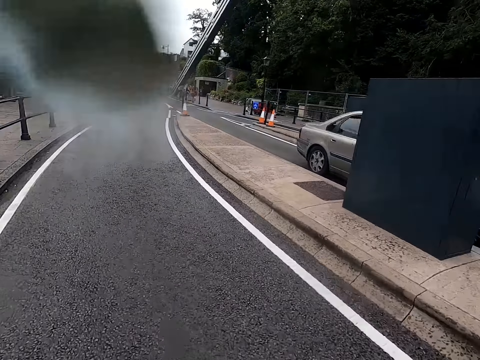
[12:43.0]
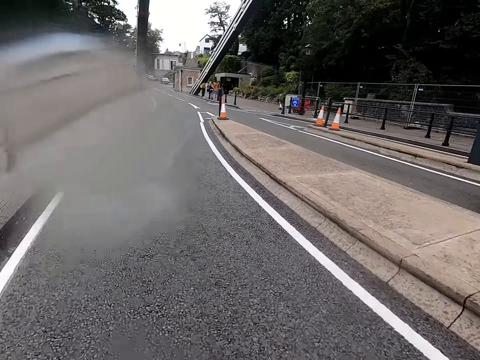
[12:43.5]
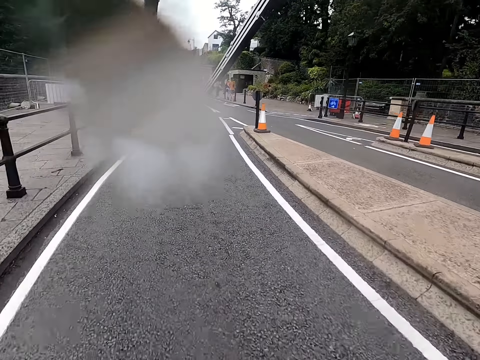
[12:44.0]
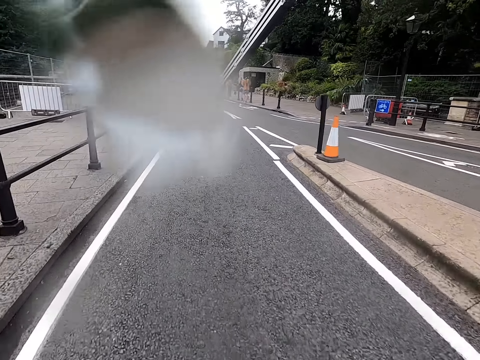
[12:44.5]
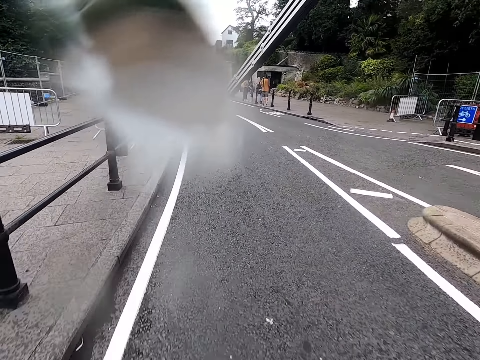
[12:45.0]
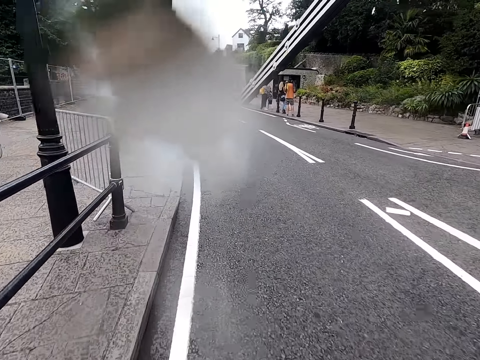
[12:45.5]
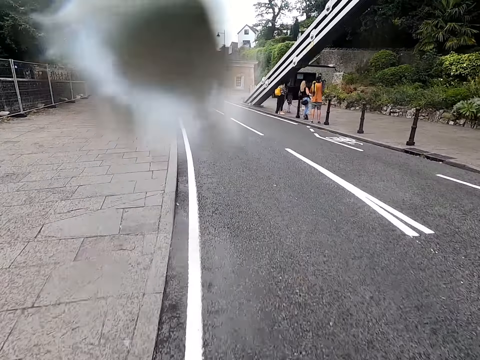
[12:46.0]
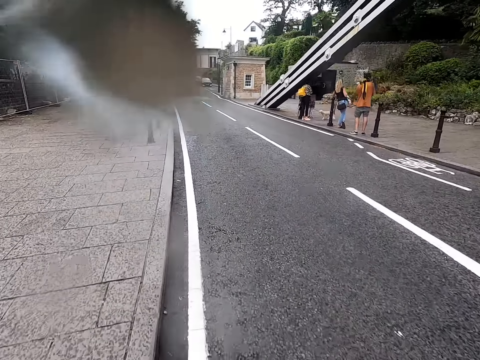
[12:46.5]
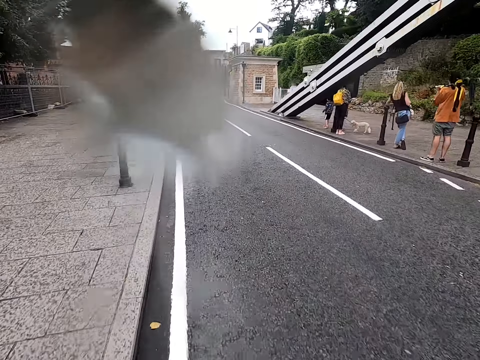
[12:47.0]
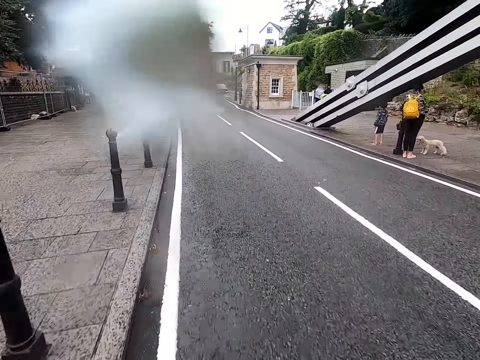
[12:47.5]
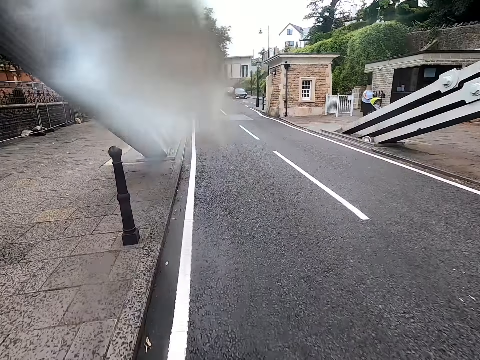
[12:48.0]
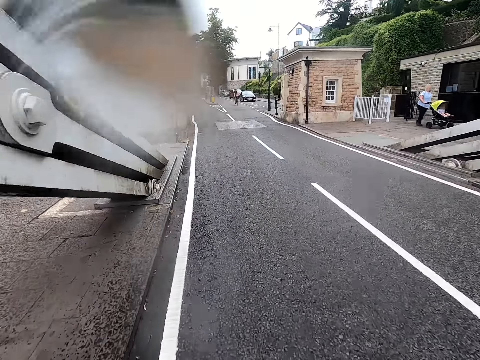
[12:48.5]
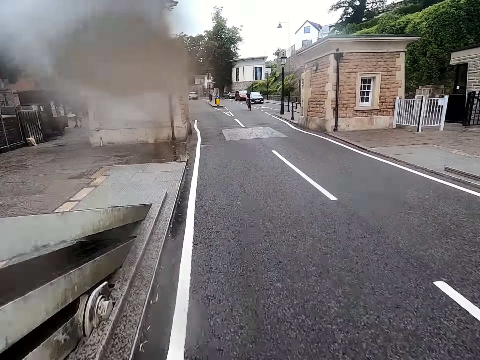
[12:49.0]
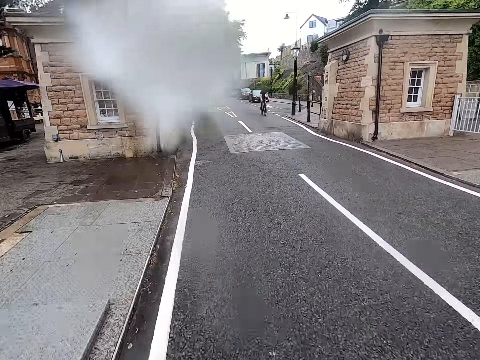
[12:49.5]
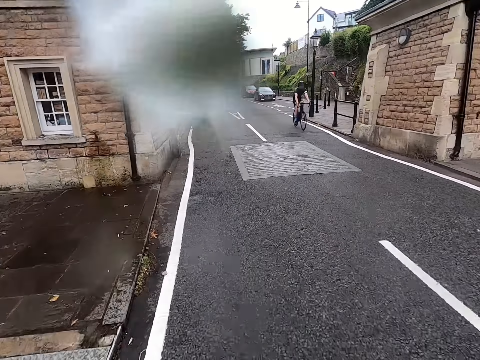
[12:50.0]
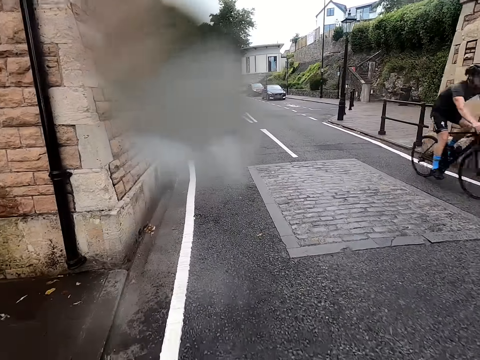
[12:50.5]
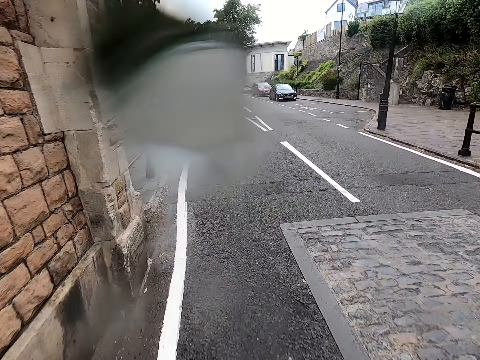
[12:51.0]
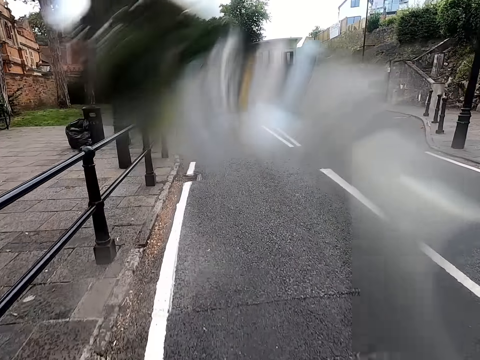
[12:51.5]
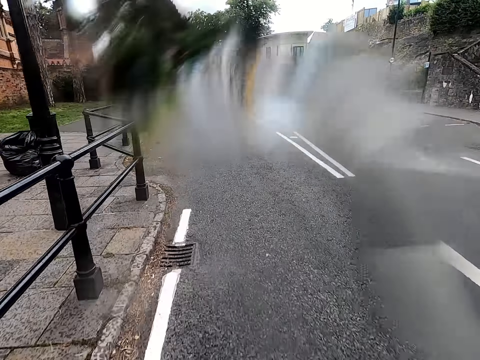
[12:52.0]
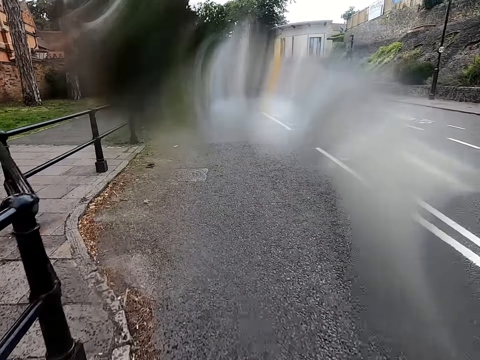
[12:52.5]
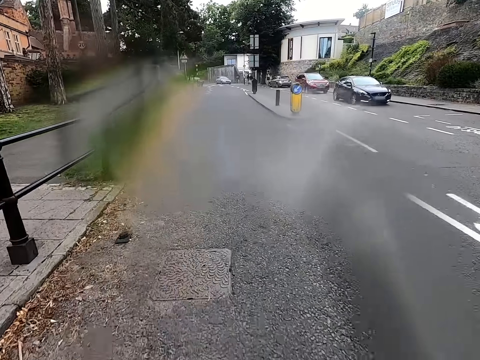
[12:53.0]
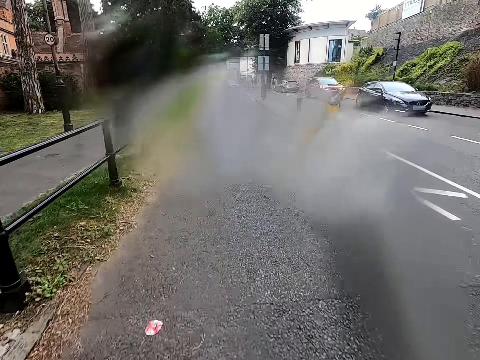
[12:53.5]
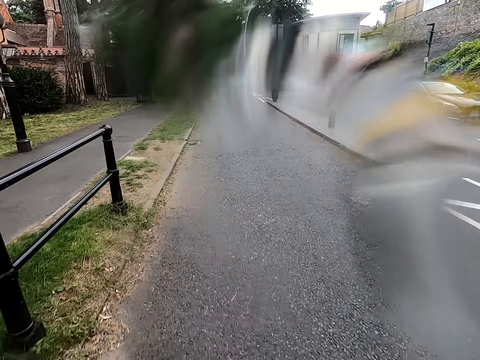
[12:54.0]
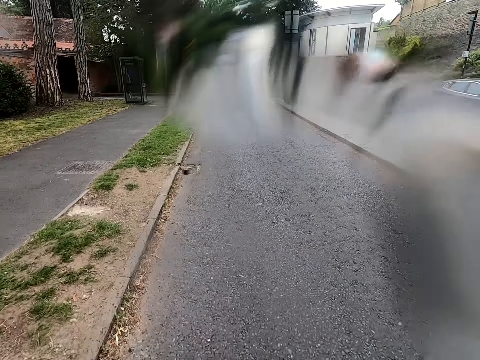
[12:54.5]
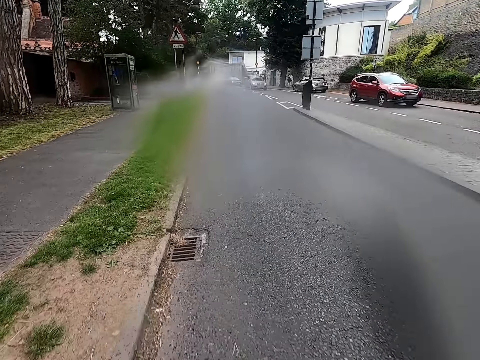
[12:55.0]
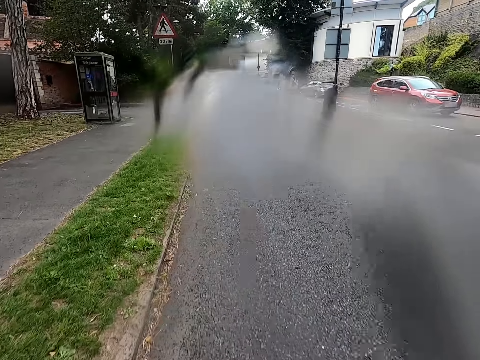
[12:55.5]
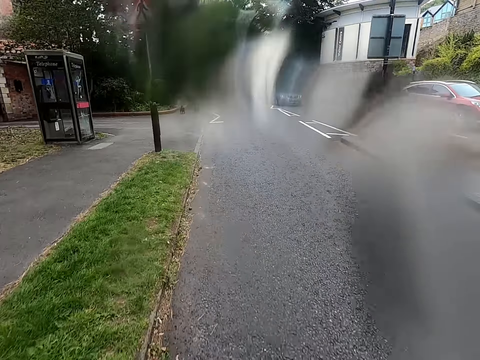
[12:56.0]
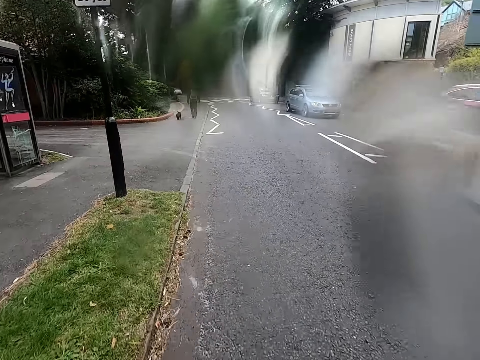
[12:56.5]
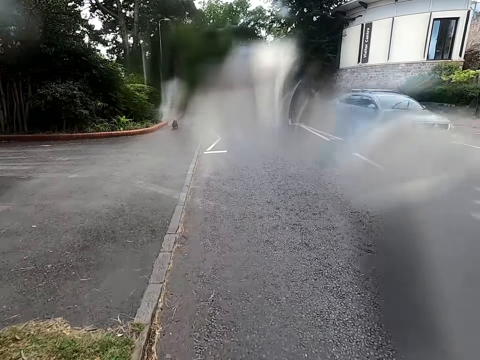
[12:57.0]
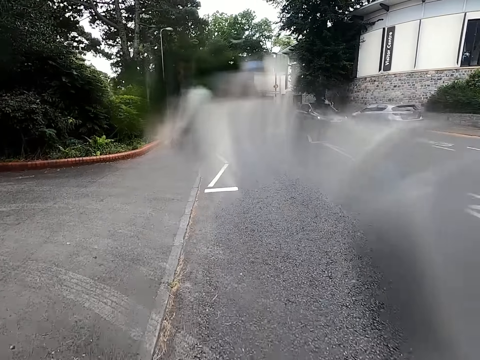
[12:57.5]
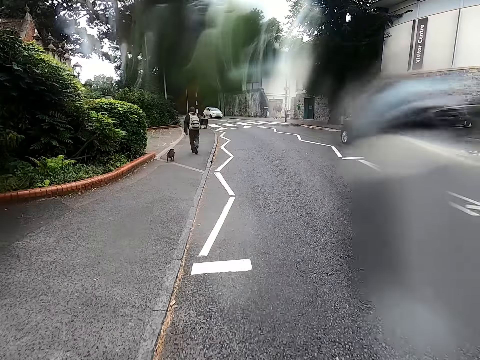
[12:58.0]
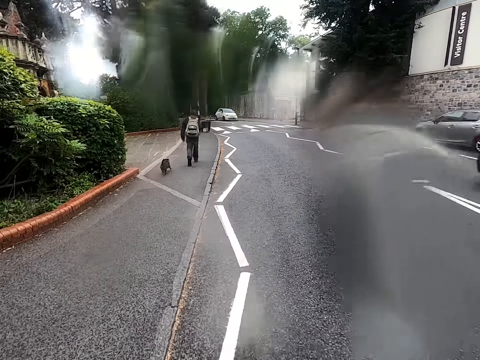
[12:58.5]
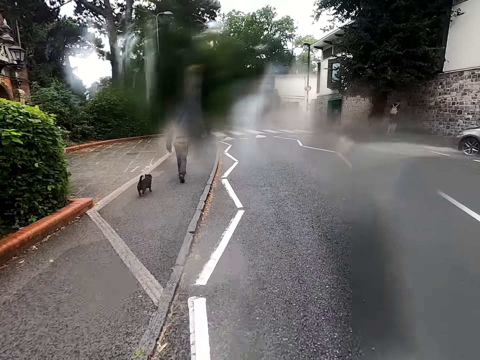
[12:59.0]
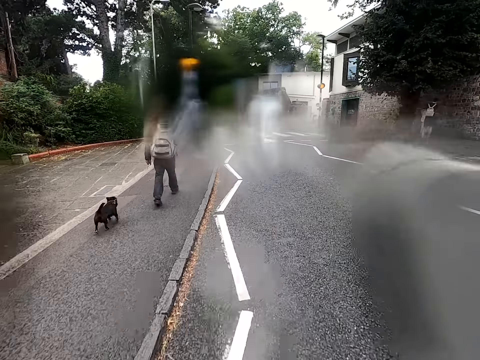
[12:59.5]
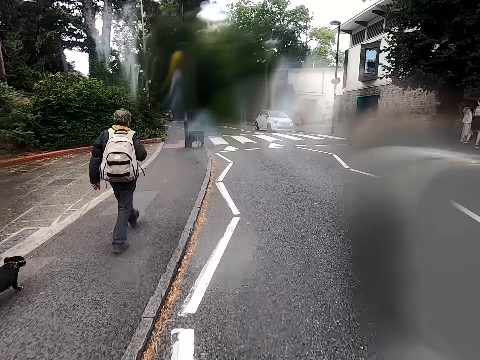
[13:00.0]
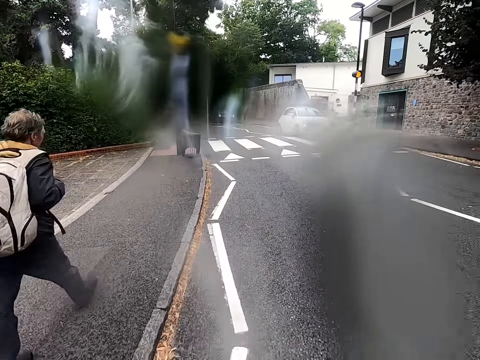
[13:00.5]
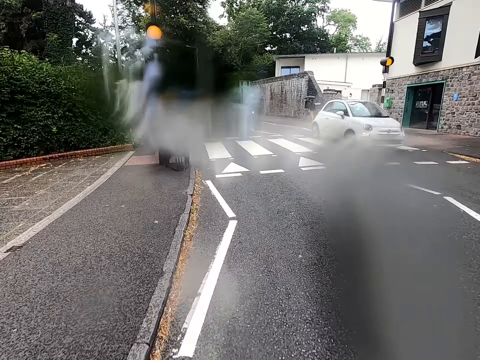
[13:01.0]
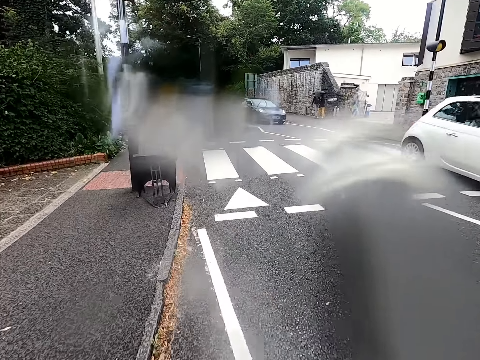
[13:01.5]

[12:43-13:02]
A man rides a bicycle past the camera wearer. The camera wearer rides a bicycle on a road. They ride the bicycle past cars.

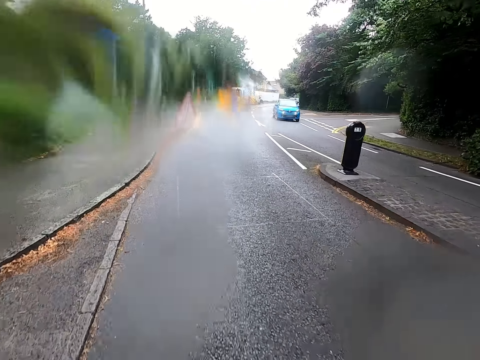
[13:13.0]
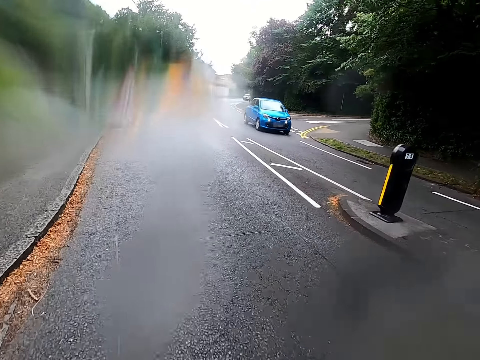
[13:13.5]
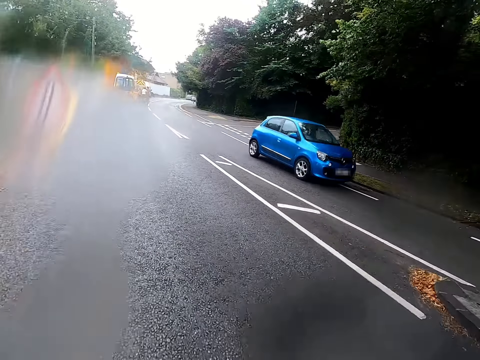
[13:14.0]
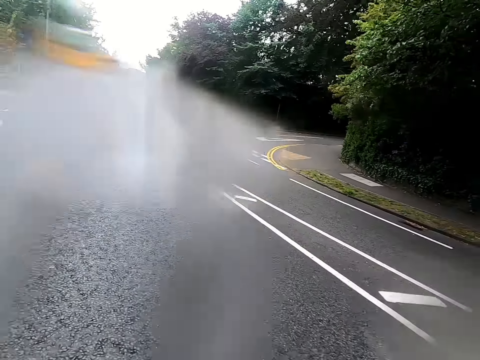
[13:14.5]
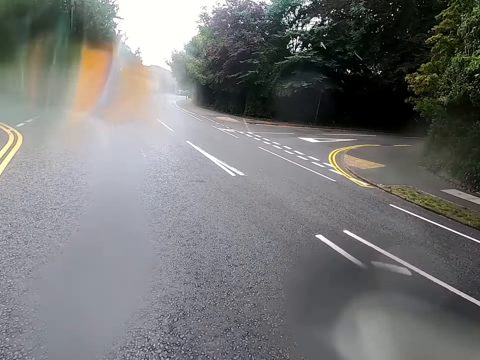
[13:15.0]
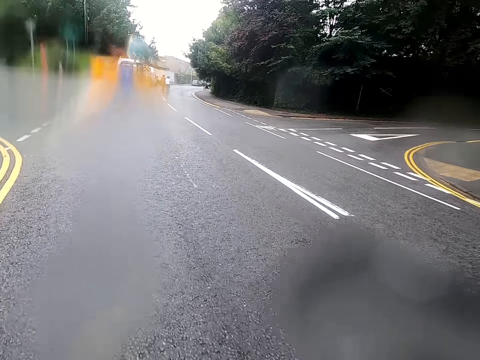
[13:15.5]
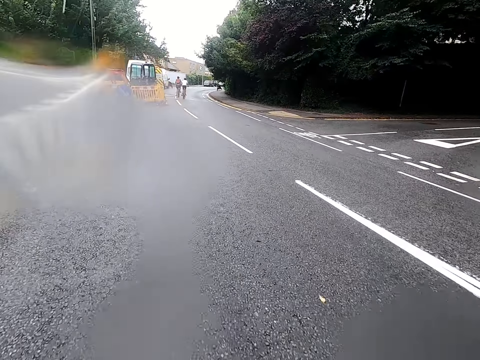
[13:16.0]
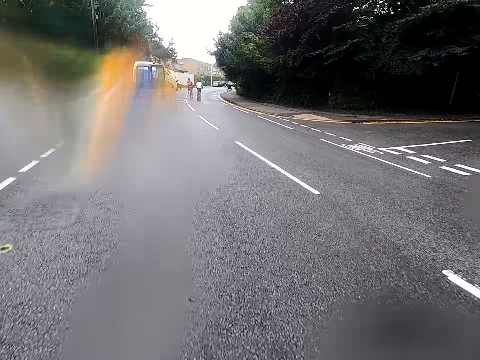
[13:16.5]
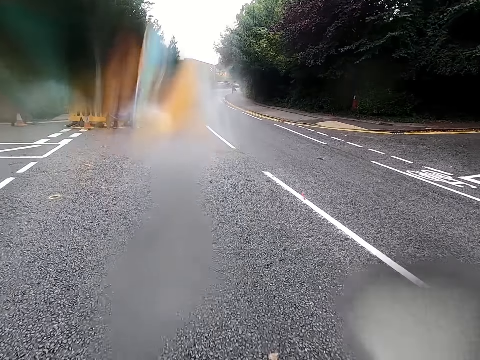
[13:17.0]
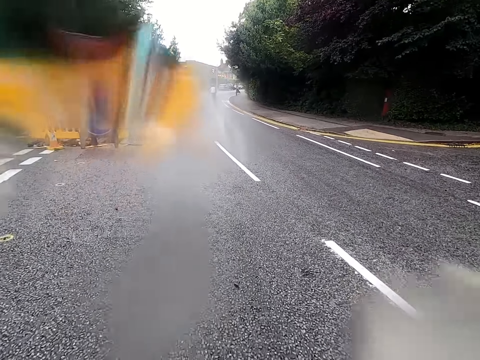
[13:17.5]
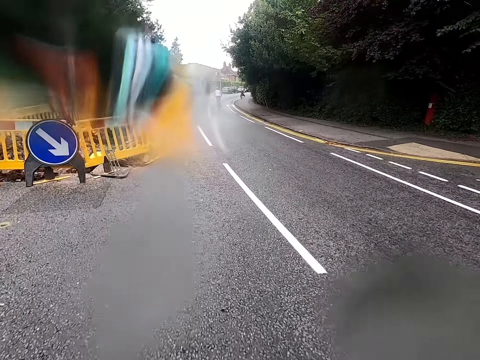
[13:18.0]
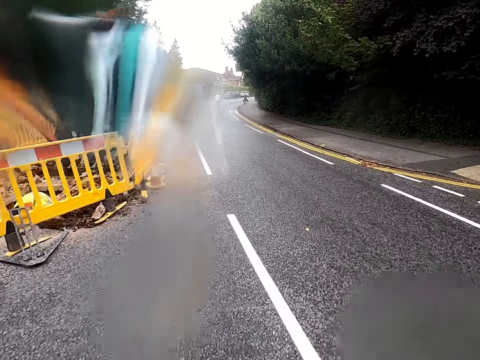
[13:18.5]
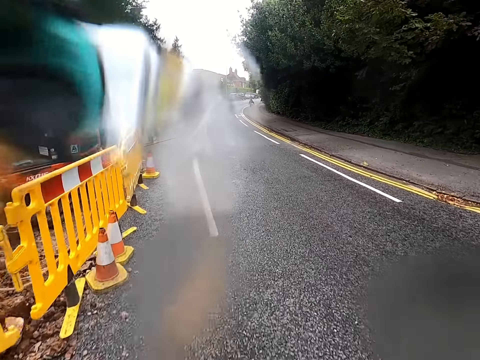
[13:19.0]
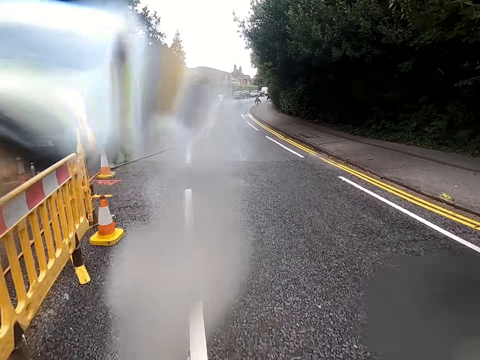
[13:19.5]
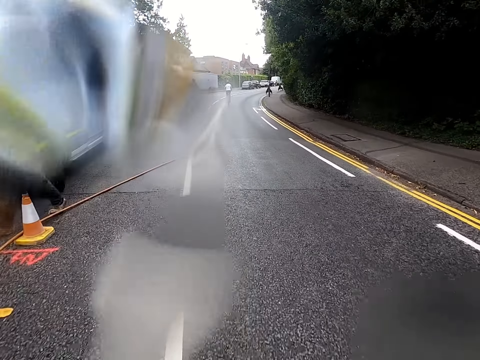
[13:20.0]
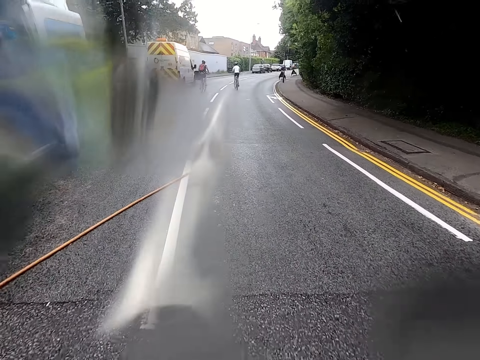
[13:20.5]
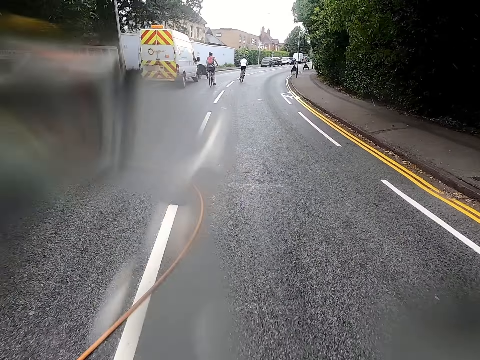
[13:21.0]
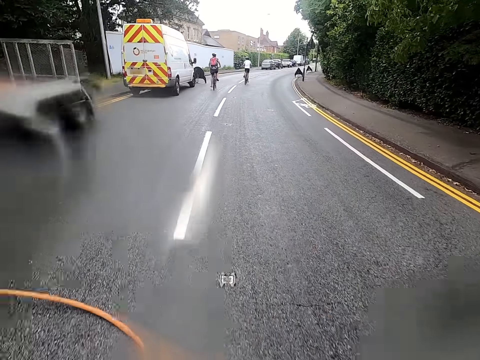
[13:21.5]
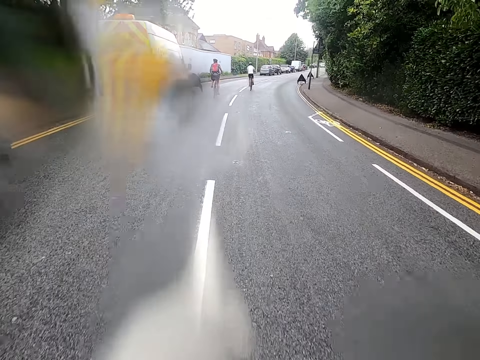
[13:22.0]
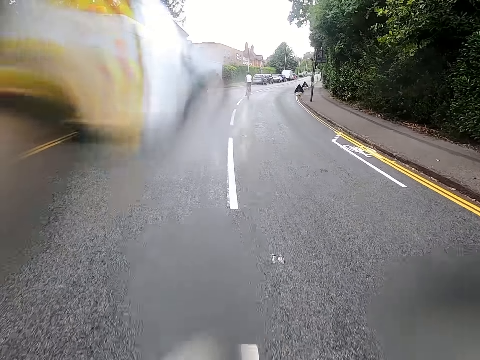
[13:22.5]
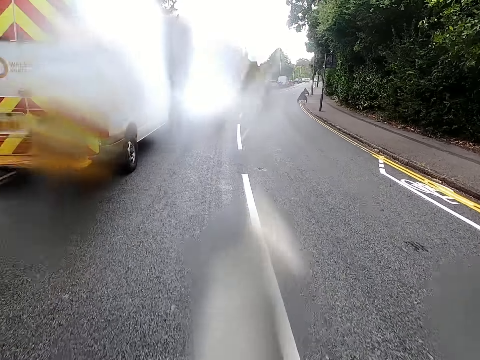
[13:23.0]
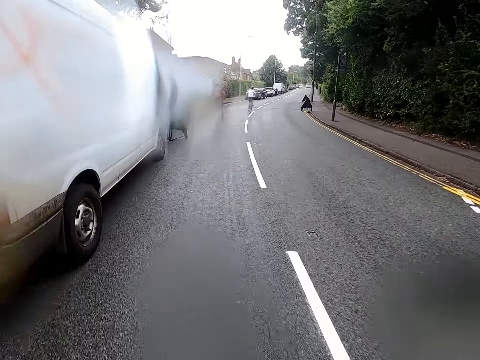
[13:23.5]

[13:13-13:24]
The camera wearer rides a bicycle on a road. A man rides a bicycle on the road. Another man rides a bicycle on the road. The camera wearer rides the bicycle on the road.
